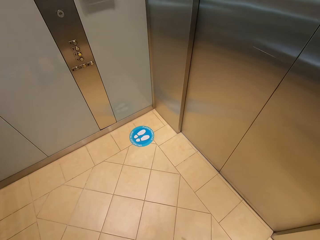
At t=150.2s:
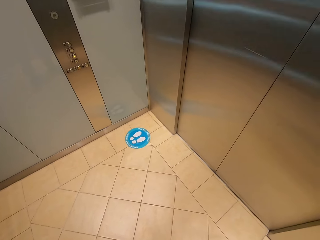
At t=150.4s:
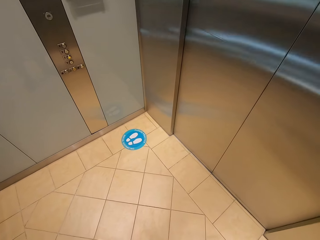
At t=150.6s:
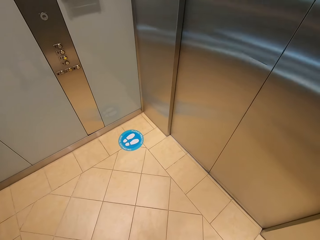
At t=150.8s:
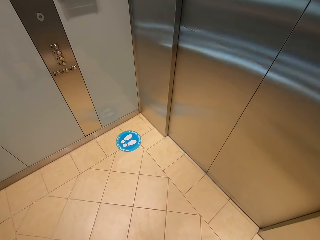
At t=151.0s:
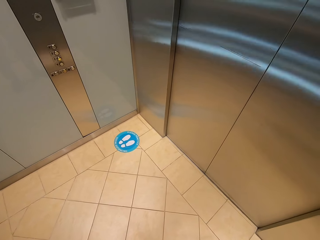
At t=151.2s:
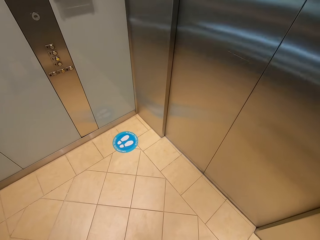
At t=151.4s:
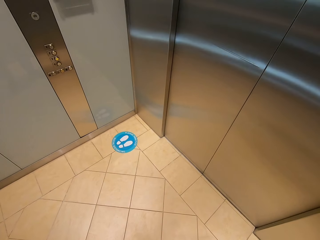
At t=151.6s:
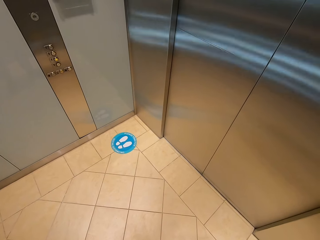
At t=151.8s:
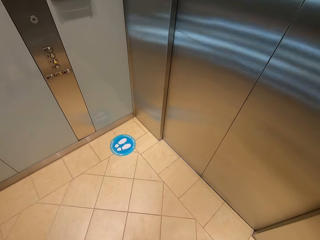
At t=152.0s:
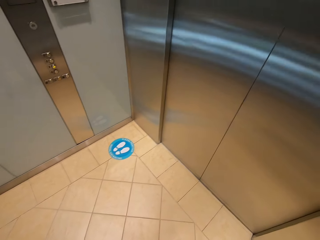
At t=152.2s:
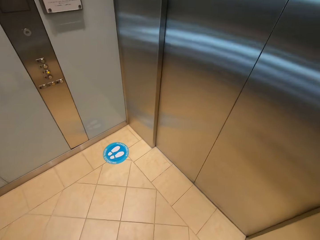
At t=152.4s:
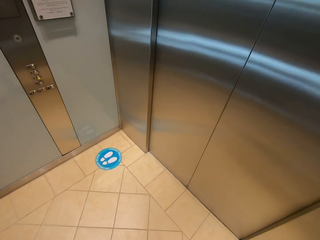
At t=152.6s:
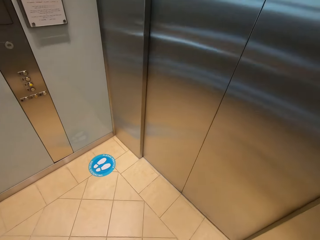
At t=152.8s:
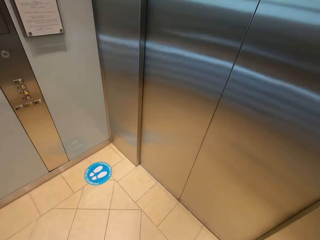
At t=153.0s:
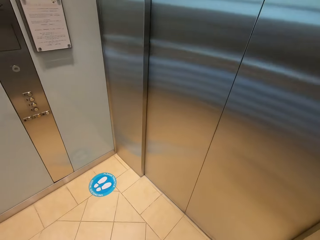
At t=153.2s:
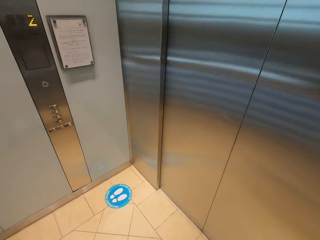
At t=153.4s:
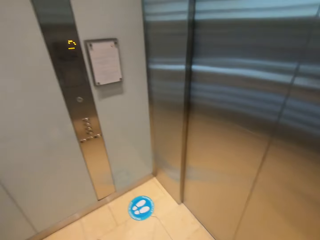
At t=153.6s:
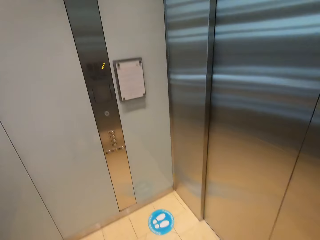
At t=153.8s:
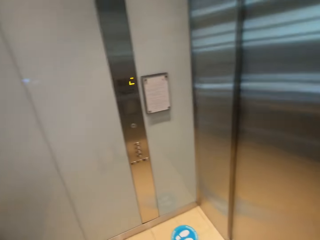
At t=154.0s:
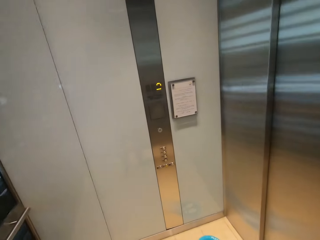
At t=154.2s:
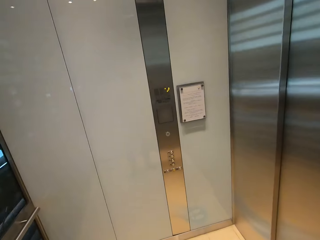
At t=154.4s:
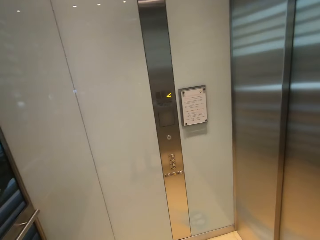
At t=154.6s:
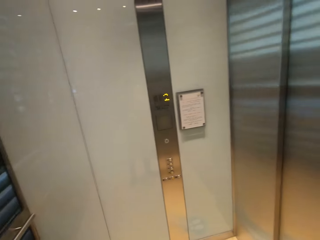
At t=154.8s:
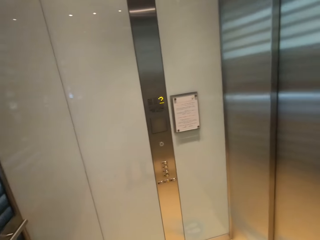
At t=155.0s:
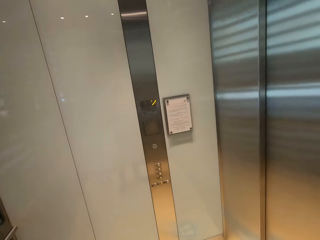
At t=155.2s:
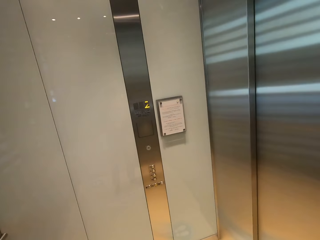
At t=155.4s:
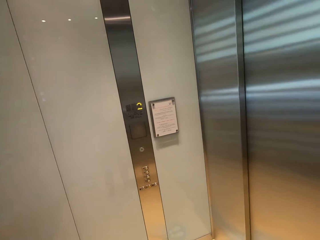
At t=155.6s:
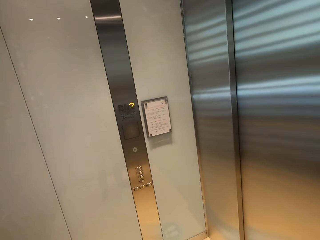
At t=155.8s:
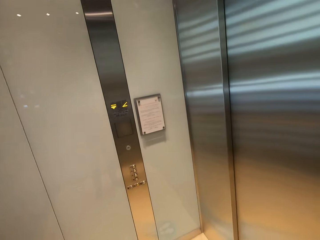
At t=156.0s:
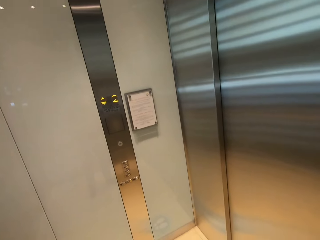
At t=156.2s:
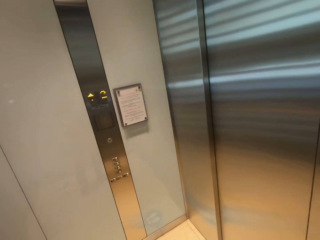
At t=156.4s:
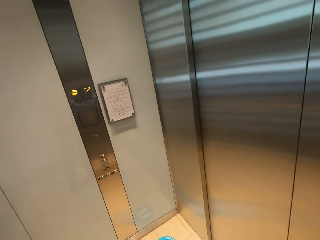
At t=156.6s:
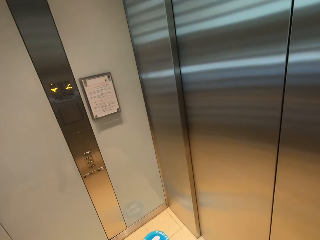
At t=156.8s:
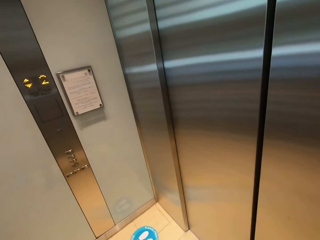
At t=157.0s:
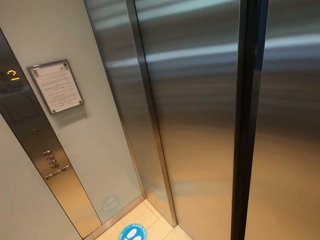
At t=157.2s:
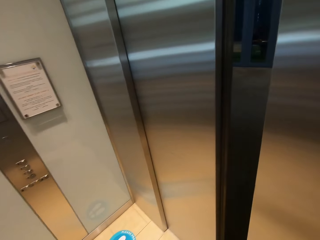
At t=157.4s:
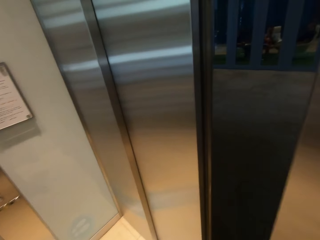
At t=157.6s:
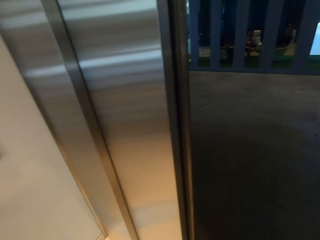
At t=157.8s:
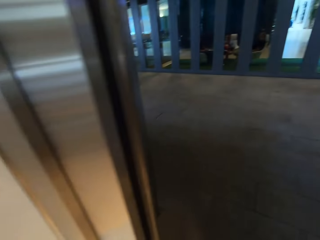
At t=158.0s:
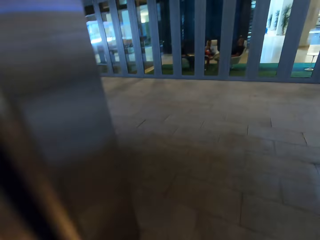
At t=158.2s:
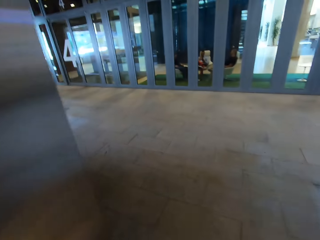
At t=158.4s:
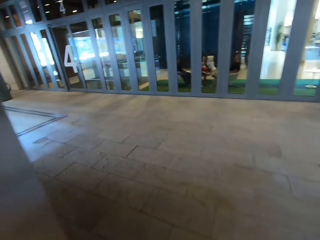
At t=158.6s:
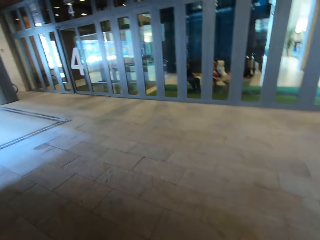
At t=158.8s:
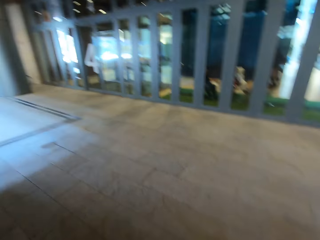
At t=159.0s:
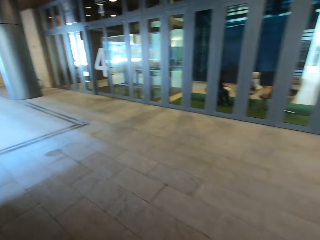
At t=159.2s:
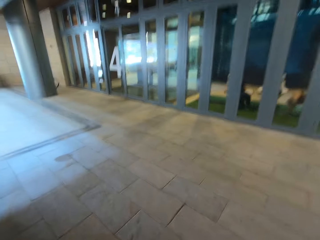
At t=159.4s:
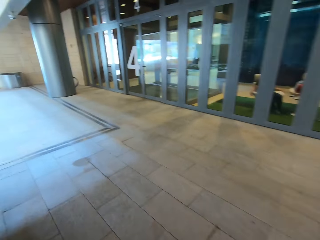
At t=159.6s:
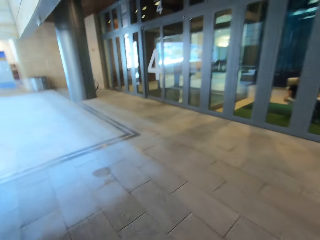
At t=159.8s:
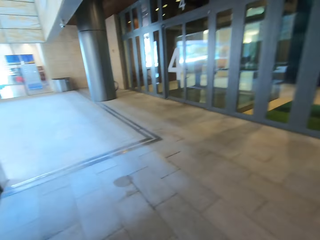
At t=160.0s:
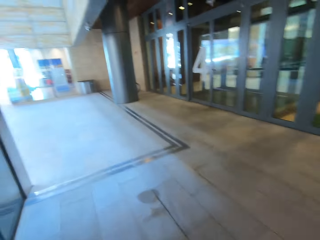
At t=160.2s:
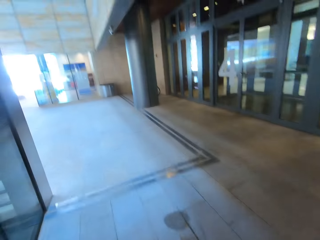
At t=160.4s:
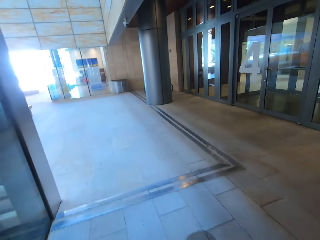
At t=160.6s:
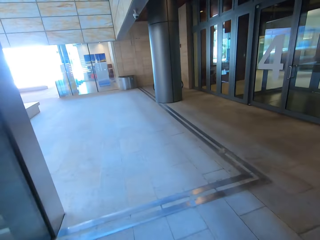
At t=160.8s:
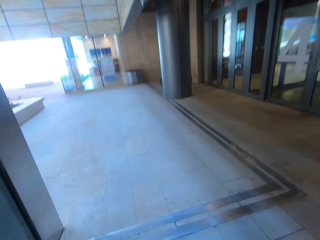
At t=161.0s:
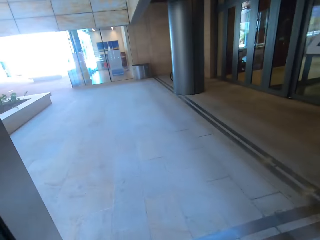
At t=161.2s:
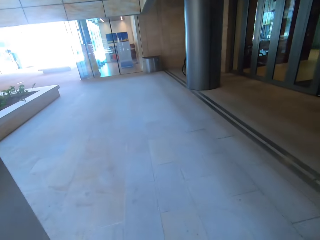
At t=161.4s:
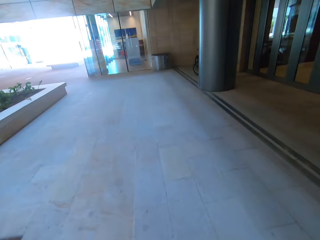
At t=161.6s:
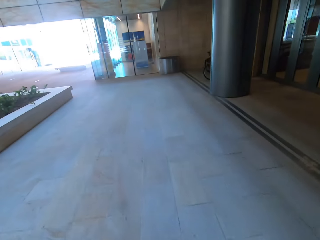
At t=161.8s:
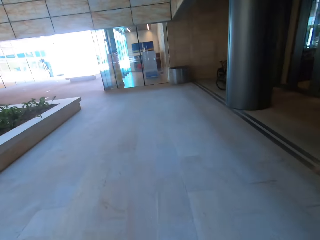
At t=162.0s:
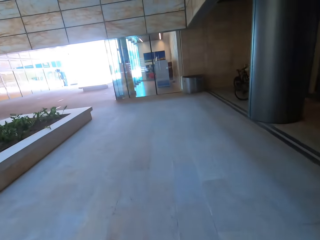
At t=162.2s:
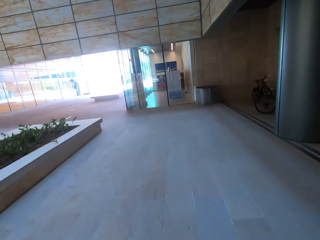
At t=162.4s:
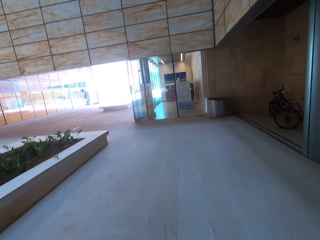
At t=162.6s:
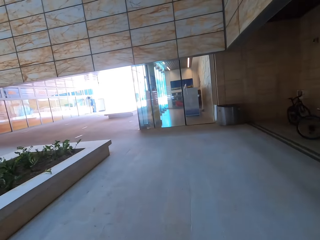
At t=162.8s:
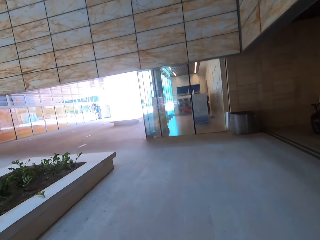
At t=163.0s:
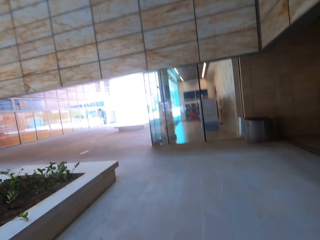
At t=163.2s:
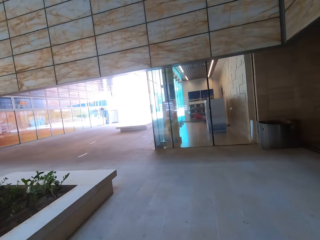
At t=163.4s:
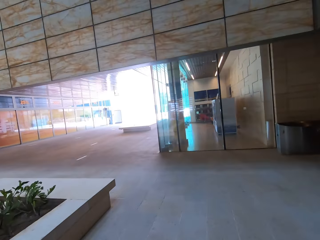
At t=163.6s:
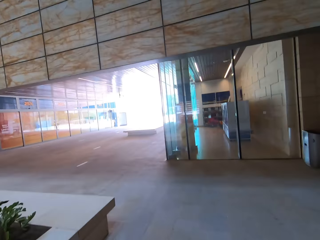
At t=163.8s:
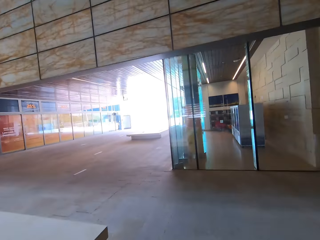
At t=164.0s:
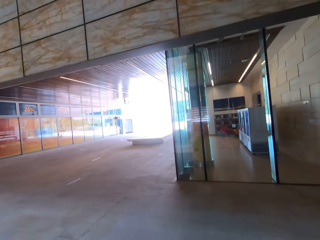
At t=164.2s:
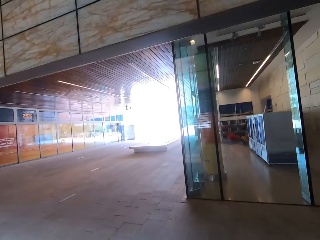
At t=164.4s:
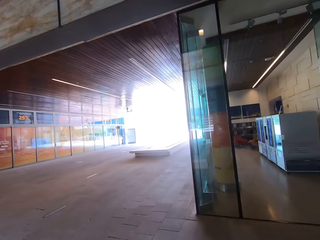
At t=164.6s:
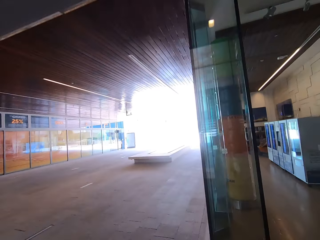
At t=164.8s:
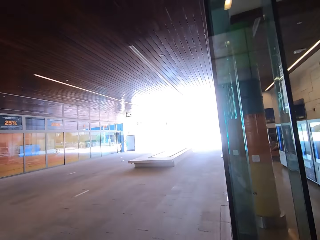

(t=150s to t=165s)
The camera wearer steps forward. They walk out of the elevator. A lady appears. The camera wearer walks in the building. They walk around.

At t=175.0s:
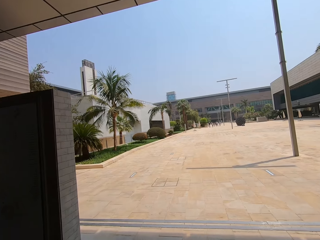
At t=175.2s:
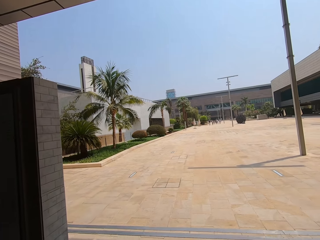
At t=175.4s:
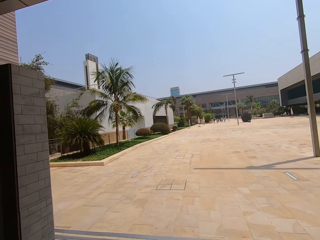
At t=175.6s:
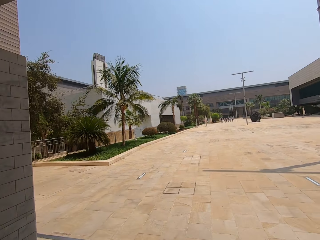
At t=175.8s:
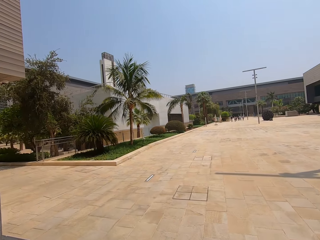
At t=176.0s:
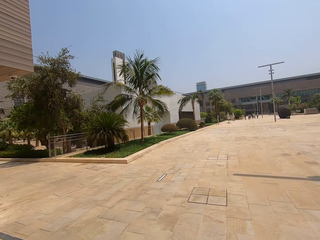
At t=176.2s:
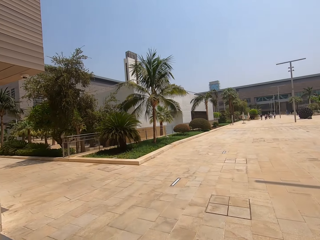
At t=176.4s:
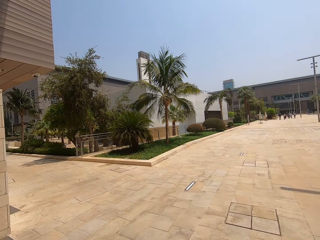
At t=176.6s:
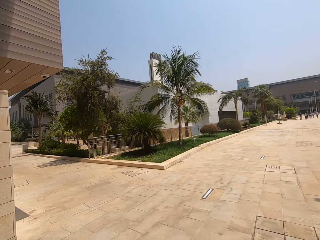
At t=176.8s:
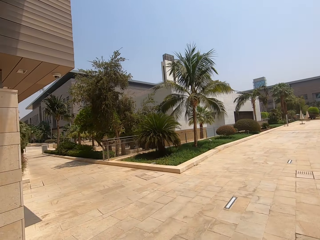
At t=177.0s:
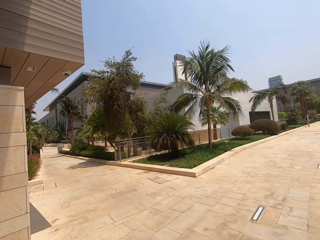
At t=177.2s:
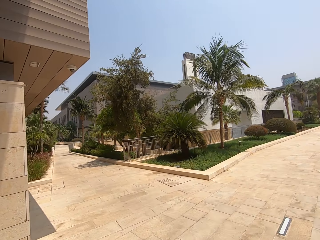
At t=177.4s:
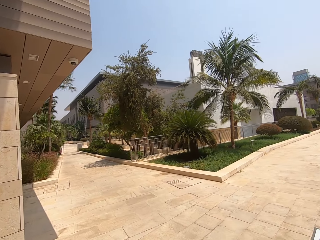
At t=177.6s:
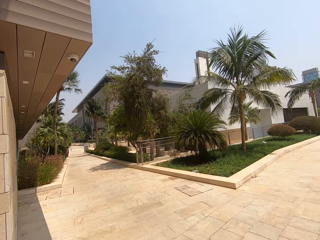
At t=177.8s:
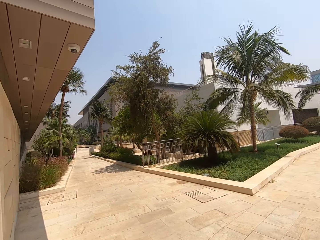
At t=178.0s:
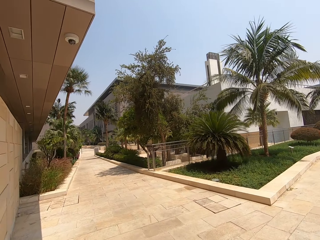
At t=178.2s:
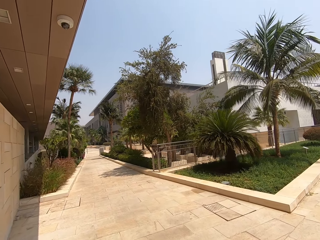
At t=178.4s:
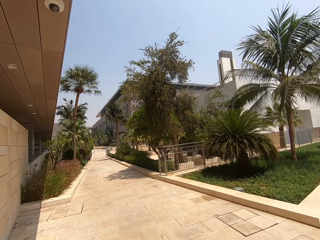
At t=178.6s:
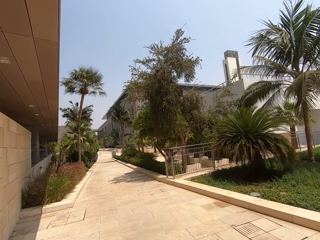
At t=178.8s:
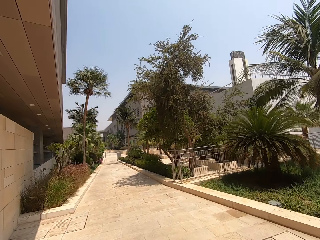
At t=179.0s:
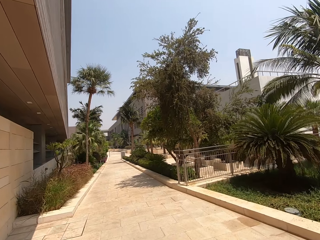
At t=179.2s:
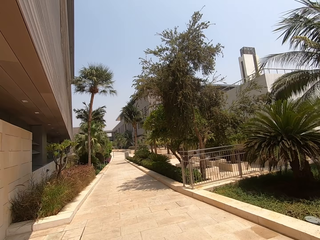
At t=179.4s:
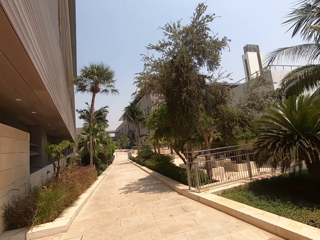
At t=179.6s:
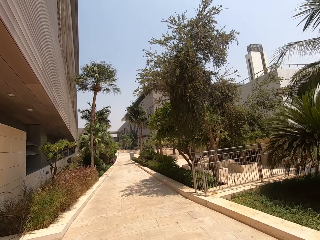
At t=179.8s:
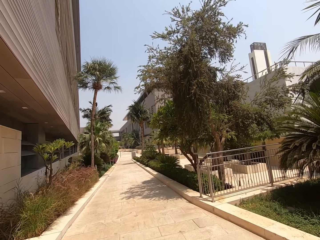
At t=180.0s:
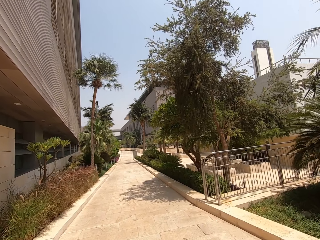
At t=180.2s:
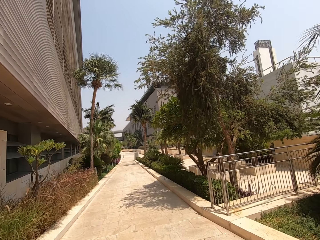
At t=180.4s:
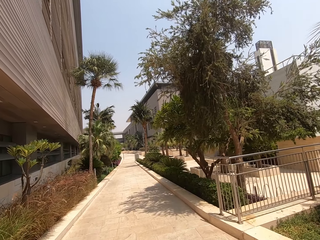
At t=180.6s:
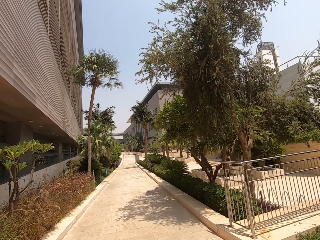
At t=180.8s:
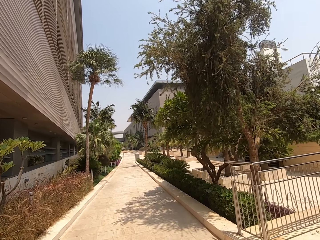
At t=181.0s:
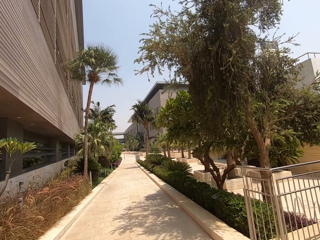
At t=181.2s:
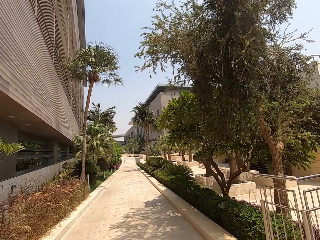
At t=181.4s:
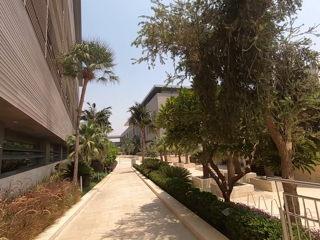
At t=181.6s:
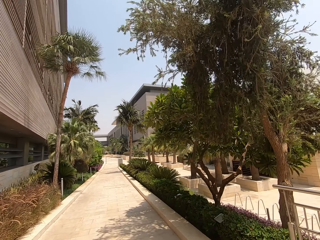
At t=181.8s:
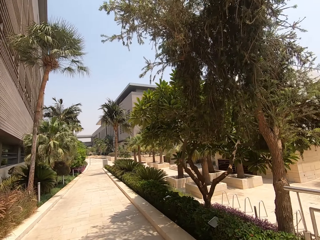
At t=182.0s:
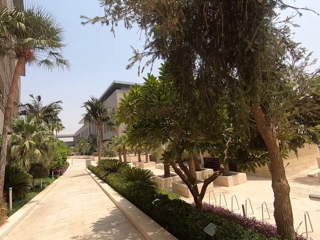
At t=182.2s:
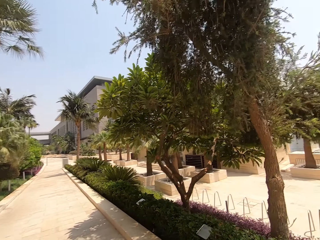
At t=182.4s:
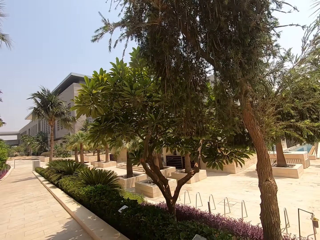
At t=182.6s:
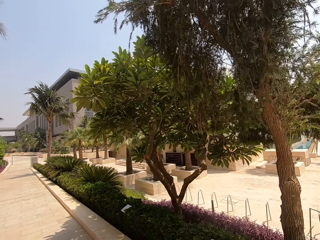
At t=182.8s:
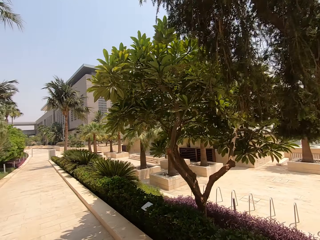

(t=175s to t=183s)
The camera wearer walks on the pavement.
